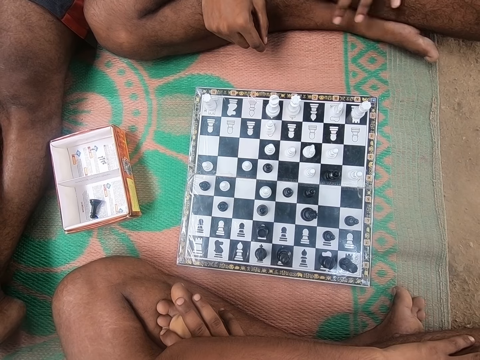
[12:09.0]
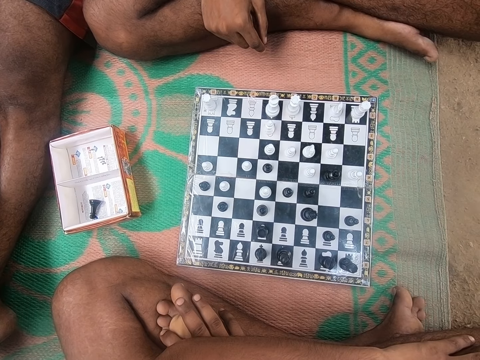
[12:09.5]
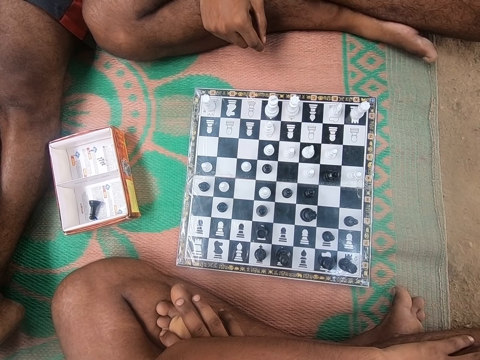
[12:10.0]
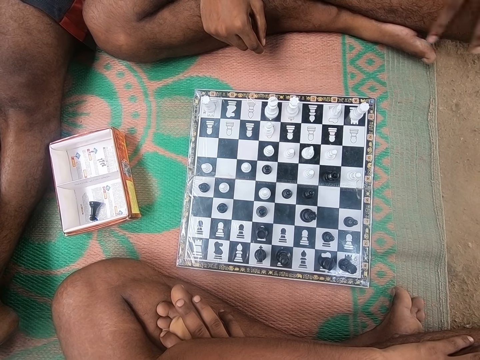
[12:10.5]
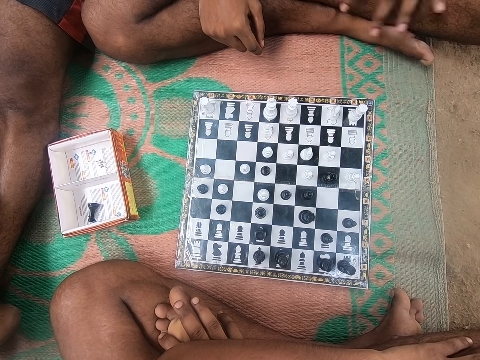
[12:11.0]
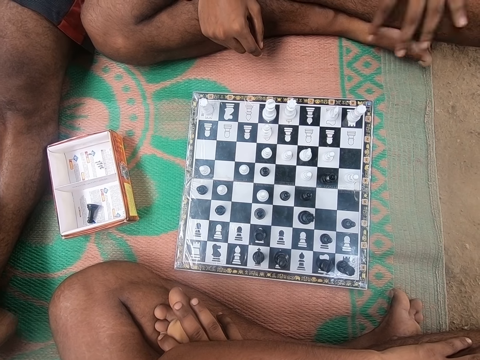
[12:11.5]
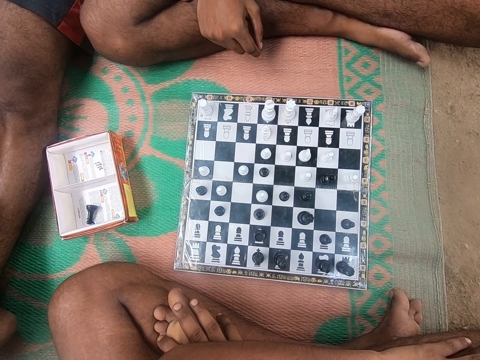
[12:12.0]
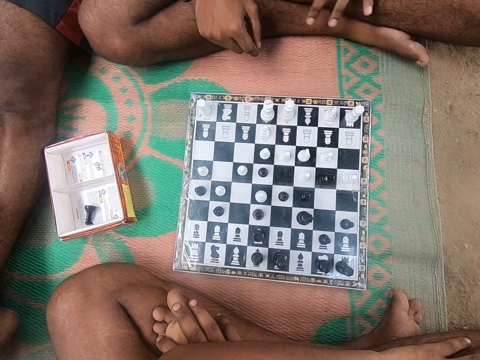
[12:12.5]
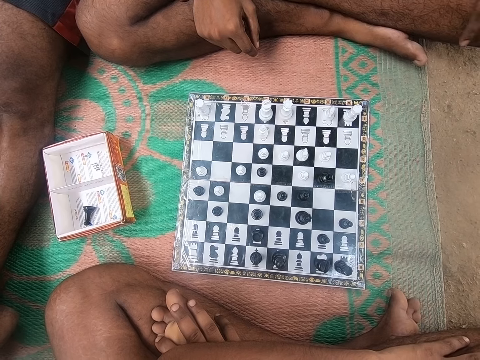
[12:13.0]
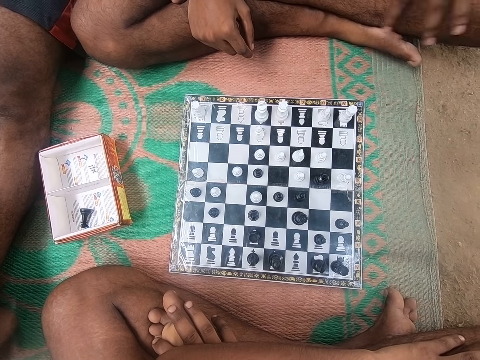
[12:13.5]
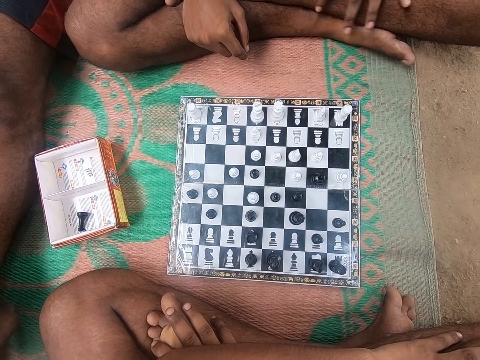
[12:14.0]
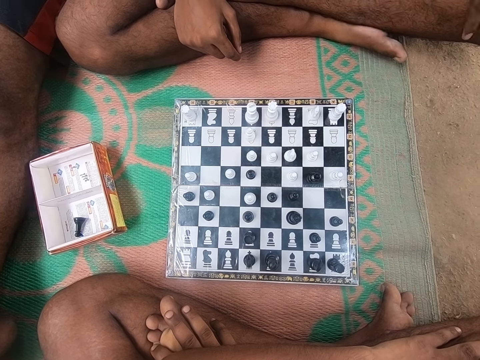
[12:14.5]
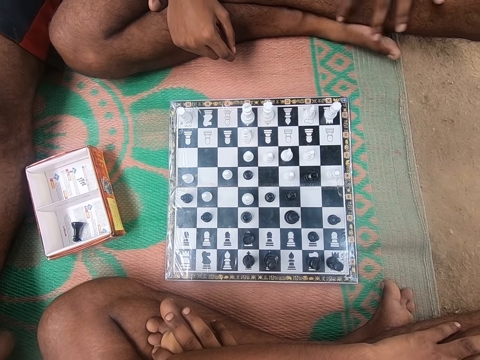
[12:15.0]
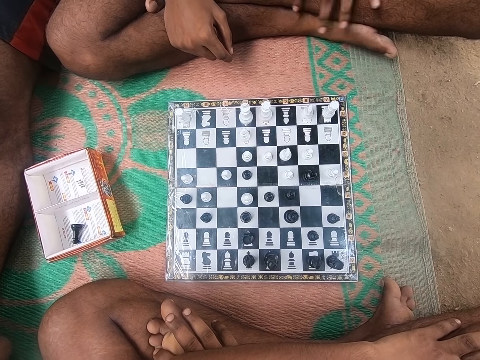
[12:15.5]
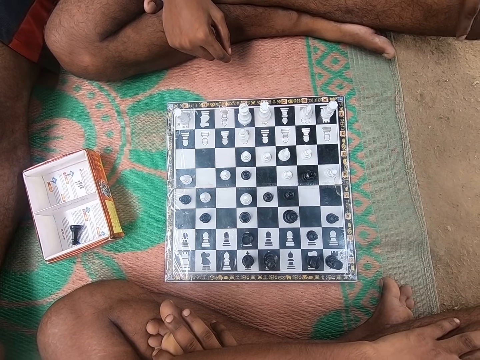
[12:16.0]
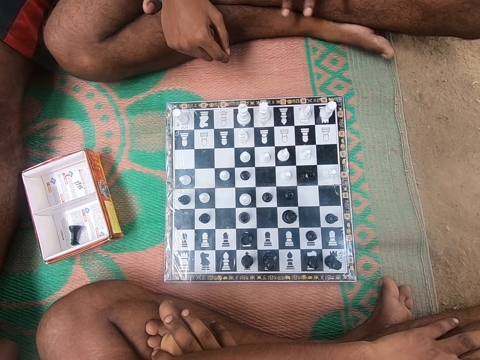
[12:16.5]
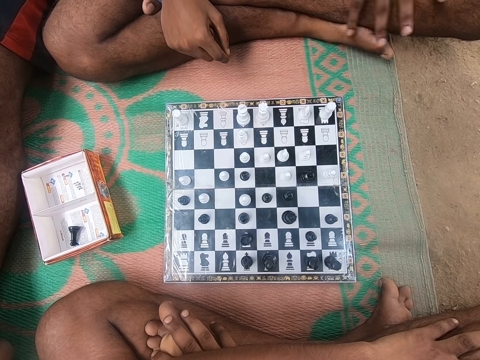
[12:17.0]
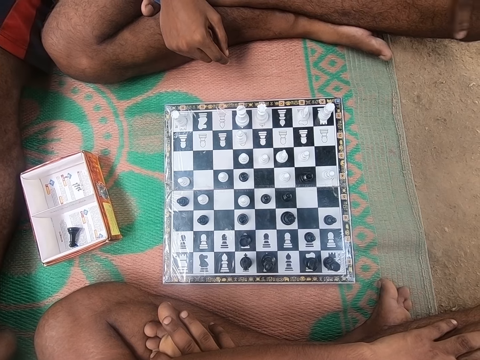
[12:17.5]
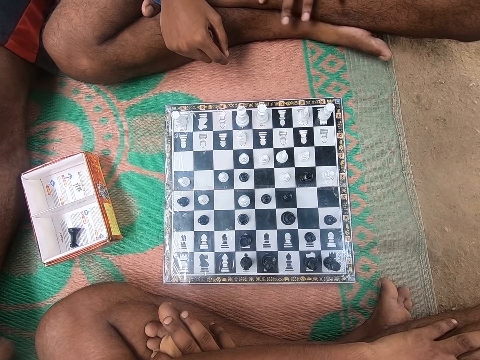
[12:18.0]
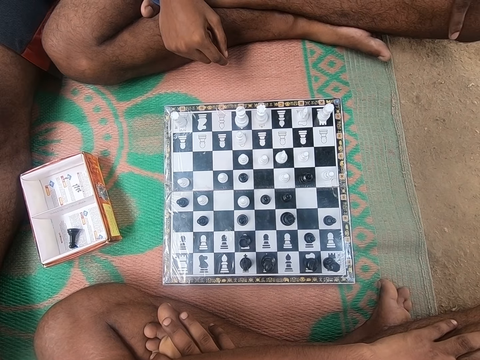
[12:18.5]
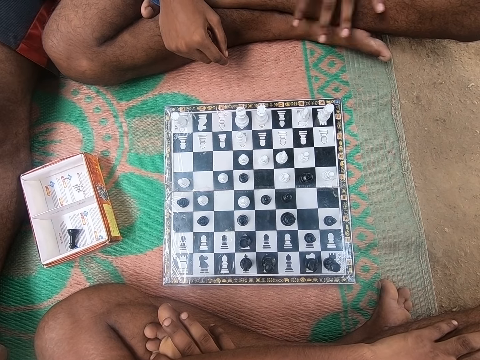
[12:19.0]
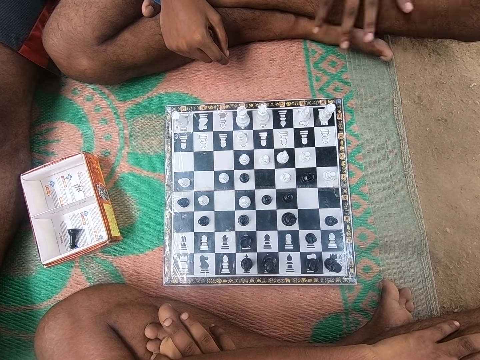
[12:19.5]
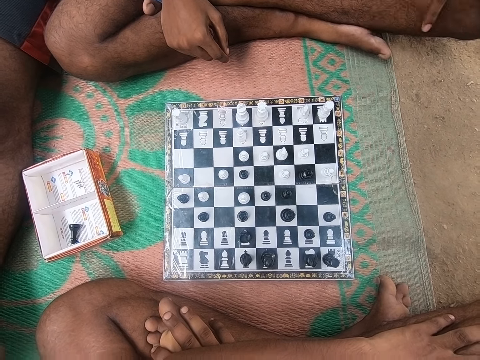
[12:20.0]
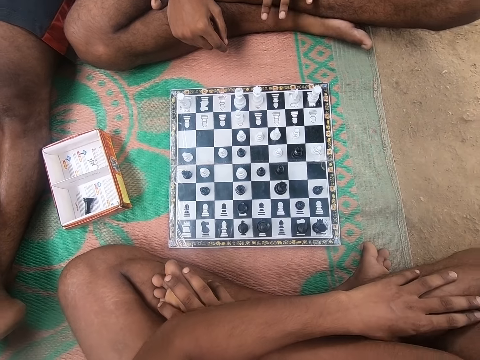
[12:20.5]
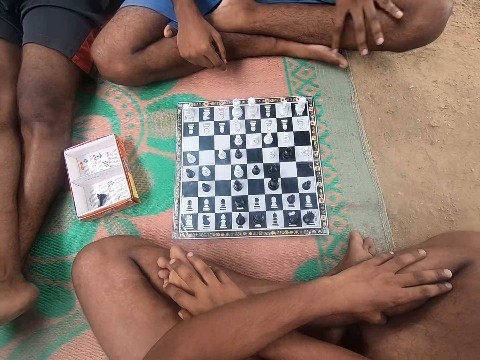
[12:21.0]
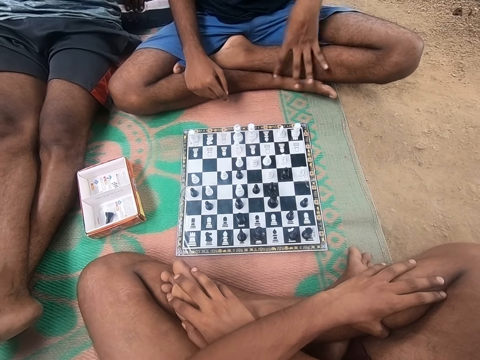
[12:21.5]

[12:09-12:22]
A man talks to another man. The camera wearer converses with the first man and the other man. They look at the chess. The other man talks to the first man. The first man scratches his leg and looks around the chess board. The camera wearer looks around the chess board.

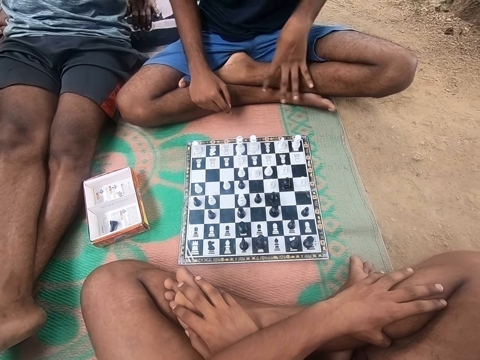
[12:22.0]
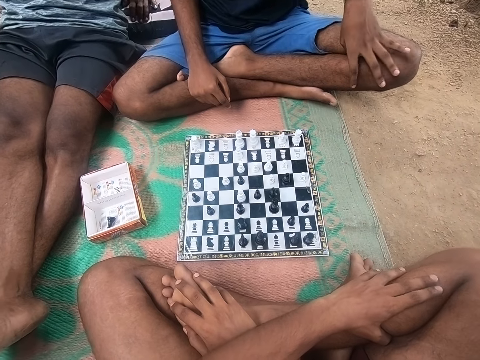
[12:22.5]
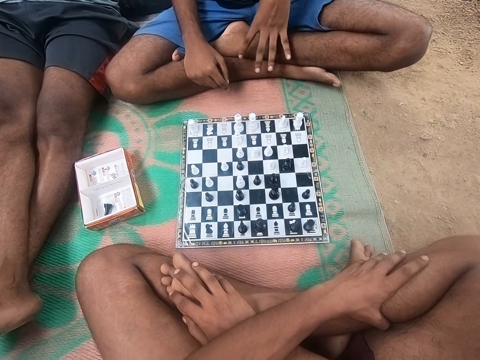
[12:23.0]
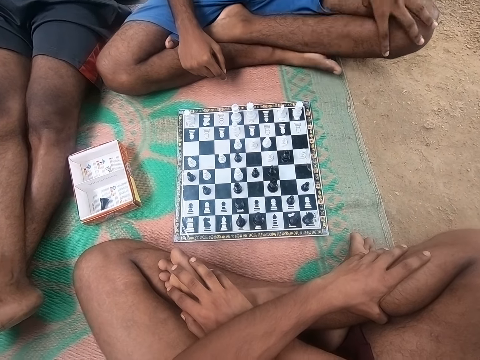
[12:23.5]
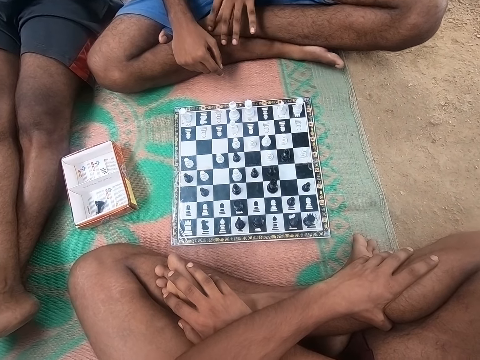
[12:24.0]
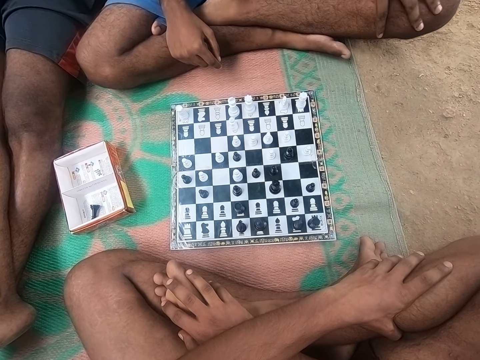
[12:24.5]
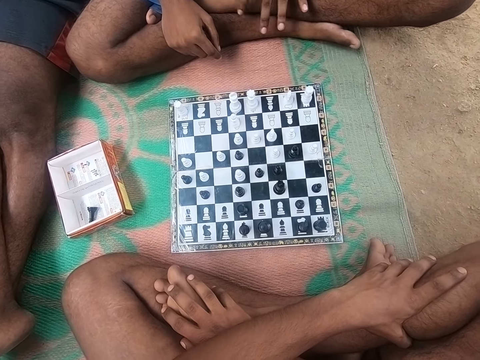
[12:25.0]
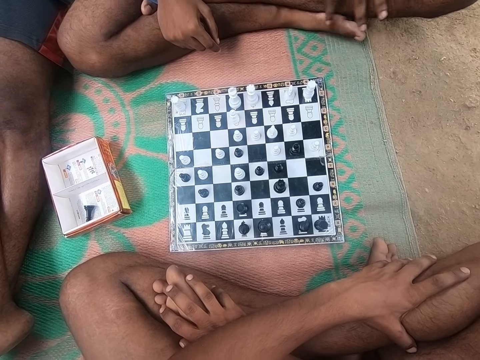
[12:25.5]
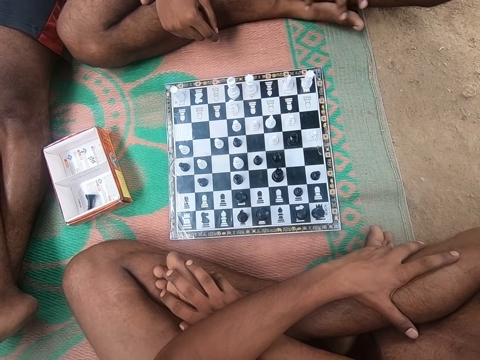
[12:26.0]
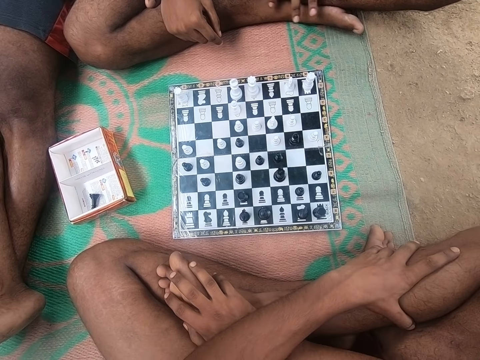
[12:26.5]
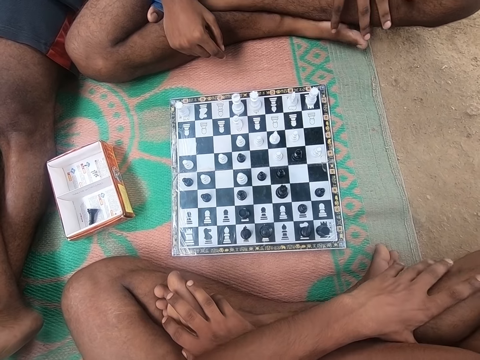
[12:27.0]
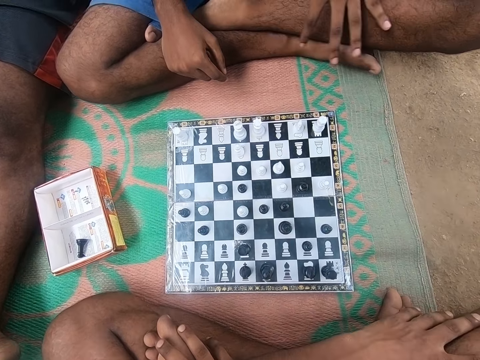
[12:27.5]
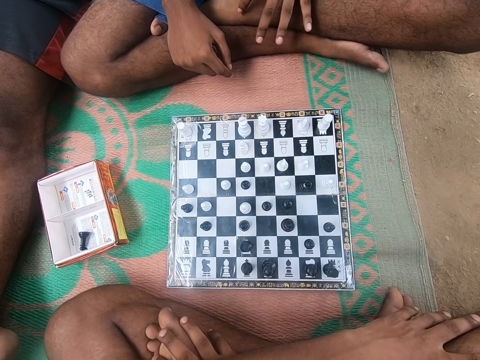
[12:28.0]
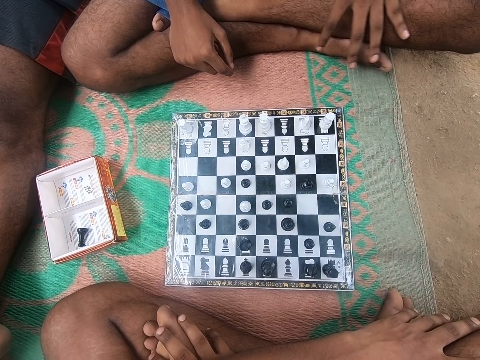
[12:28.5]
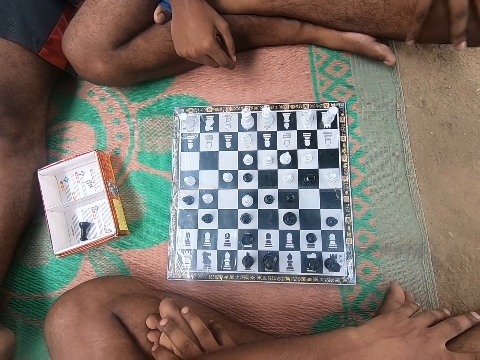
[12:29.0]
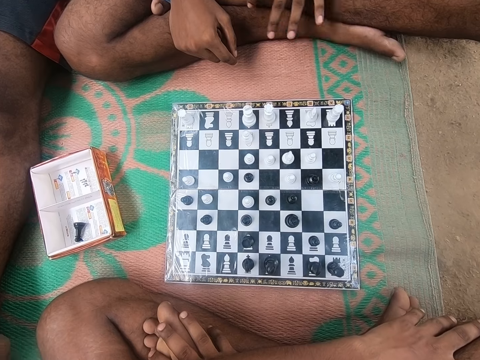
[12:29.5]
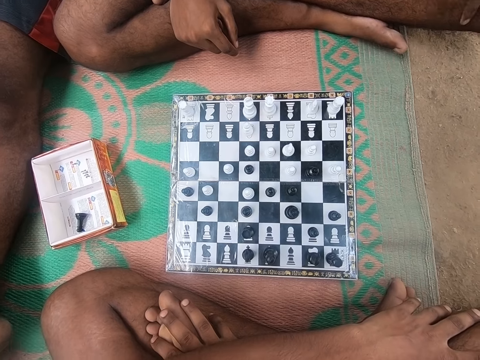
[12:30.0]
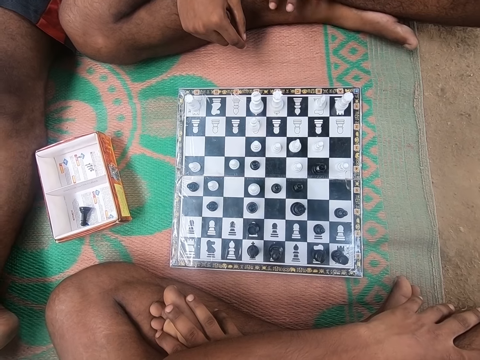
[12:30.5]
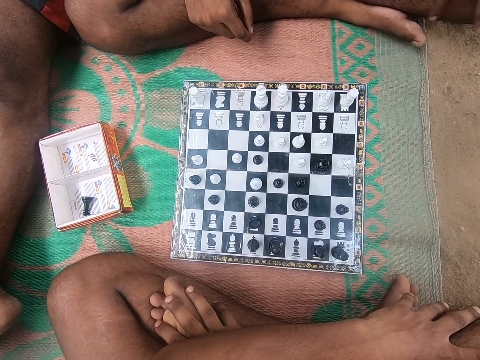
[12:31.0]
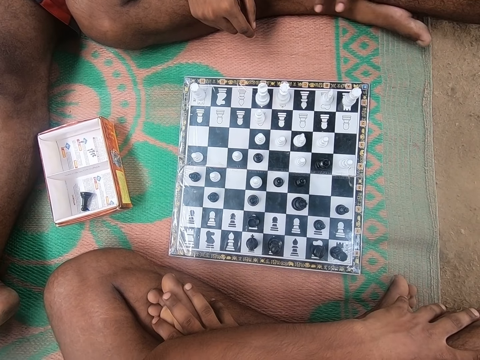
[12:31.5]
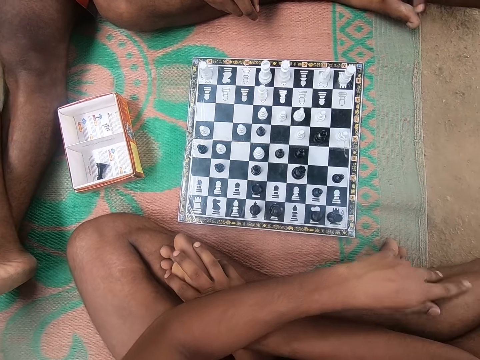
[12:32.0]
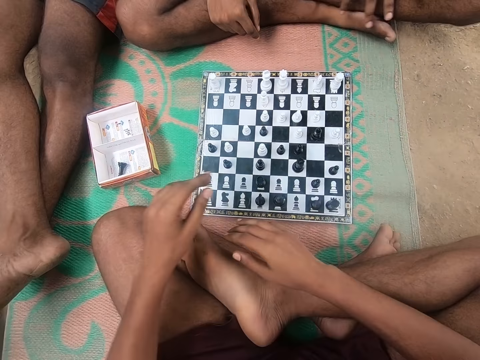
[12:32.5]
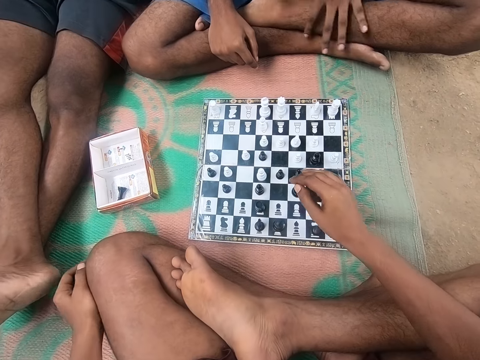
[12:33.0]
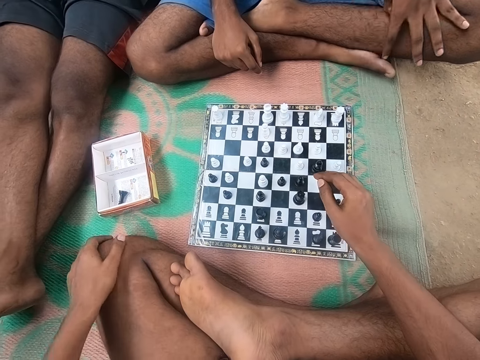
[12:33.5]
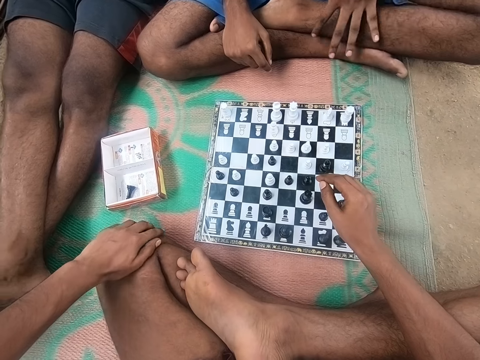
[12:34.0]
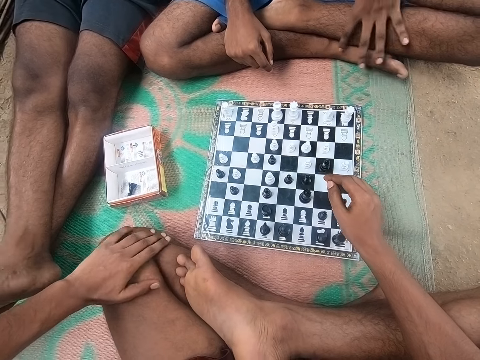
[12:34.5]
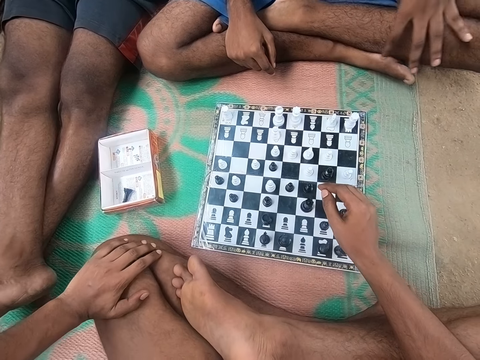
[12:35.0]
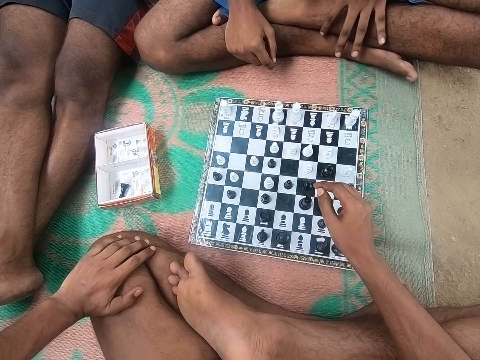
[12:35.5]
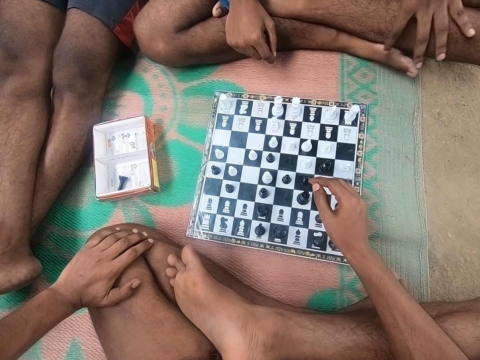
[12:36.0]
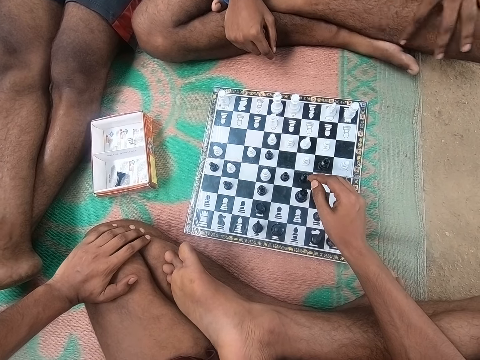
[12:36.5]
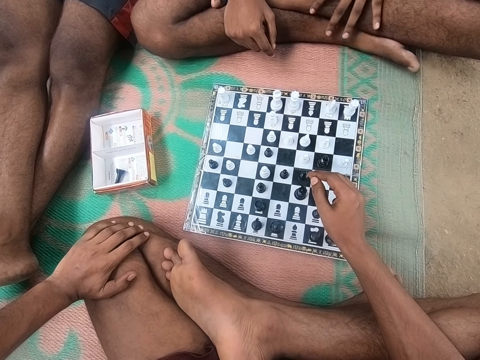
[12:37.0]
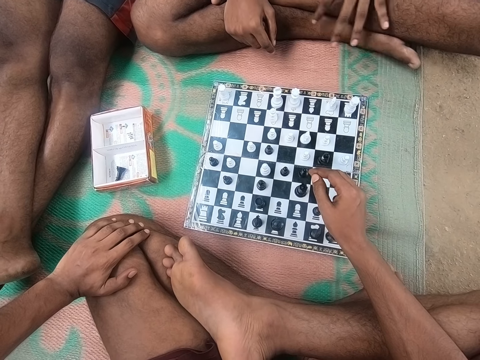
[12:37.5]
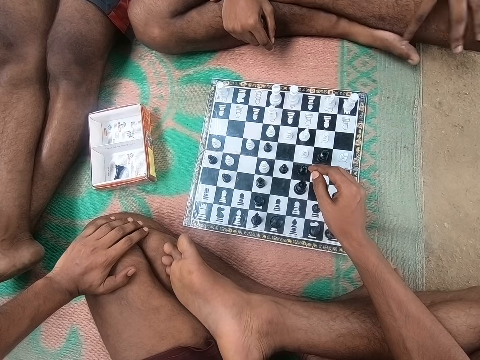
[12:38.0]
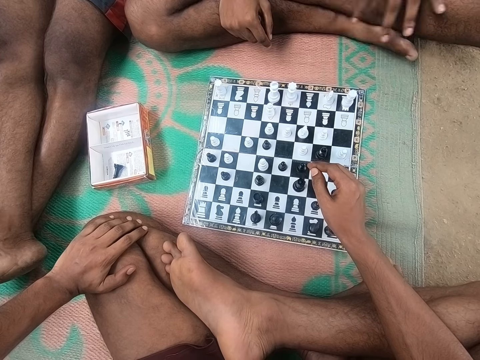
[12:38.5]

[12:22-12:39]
A man talks to another man. The camera wearer looks at the chess. They converse with the other man and the first man. The other man looks around the chess board. The camera wearer looks around the chess board.
